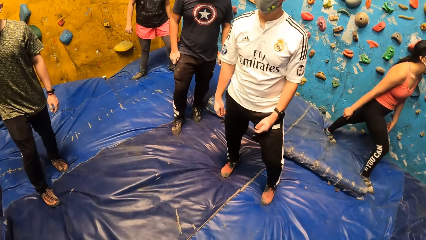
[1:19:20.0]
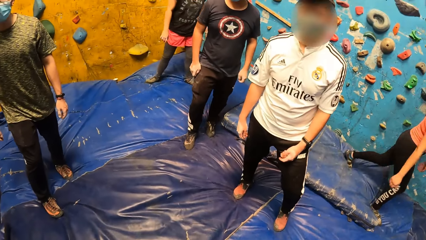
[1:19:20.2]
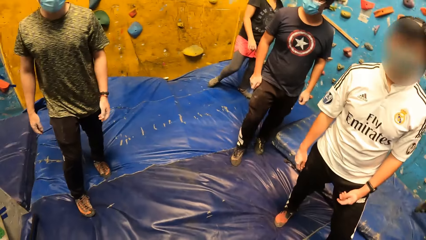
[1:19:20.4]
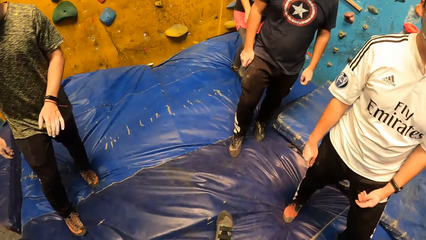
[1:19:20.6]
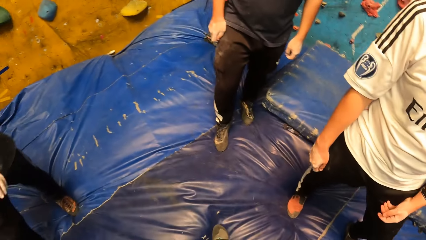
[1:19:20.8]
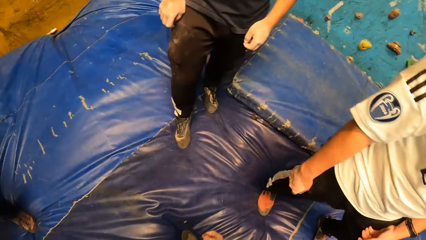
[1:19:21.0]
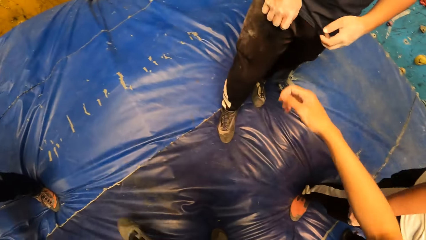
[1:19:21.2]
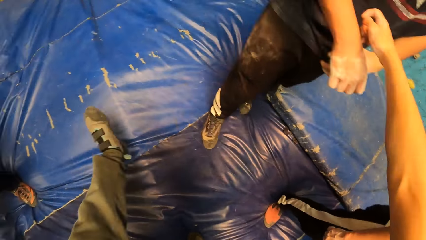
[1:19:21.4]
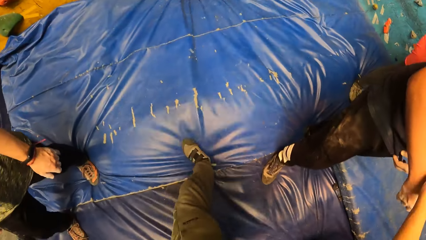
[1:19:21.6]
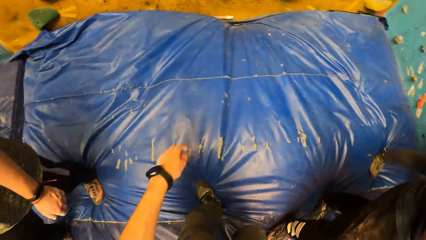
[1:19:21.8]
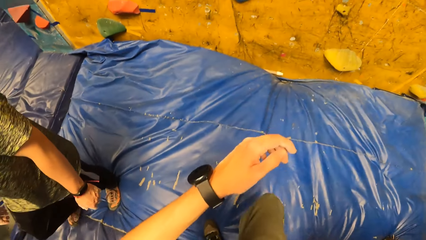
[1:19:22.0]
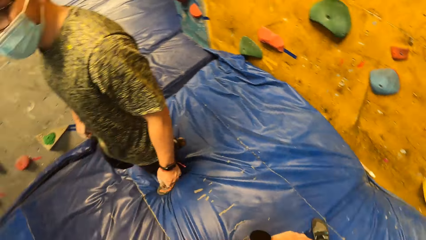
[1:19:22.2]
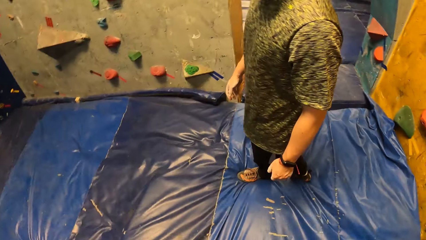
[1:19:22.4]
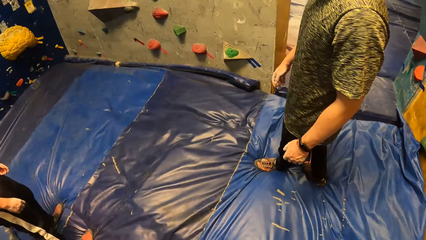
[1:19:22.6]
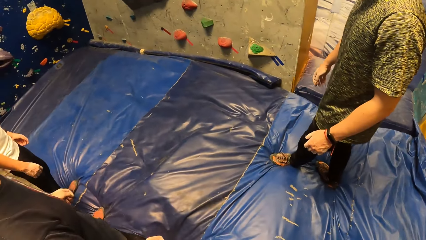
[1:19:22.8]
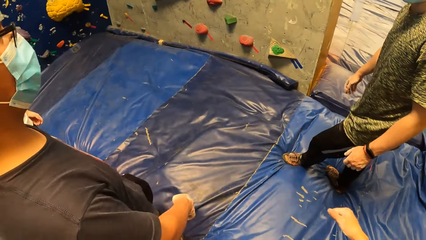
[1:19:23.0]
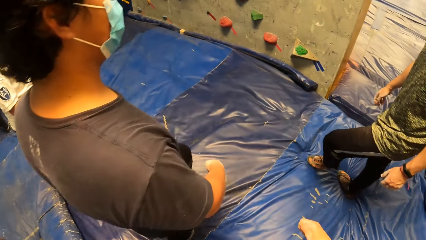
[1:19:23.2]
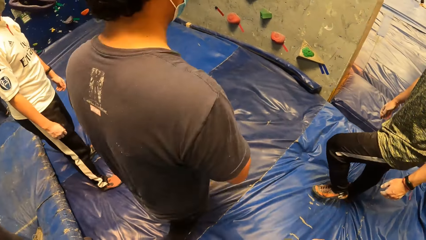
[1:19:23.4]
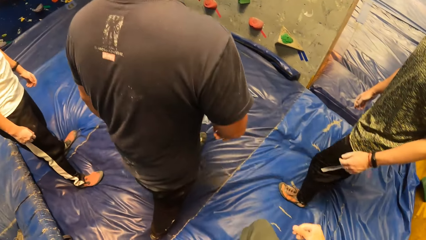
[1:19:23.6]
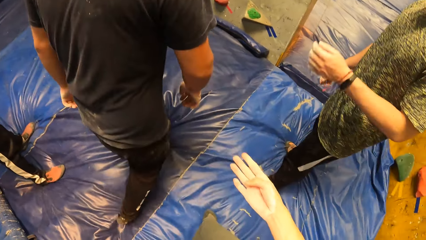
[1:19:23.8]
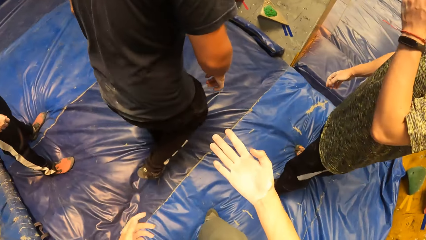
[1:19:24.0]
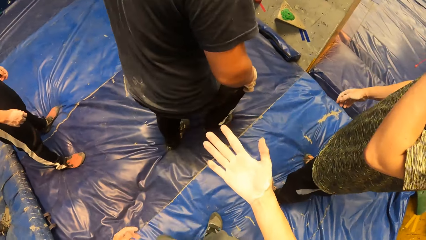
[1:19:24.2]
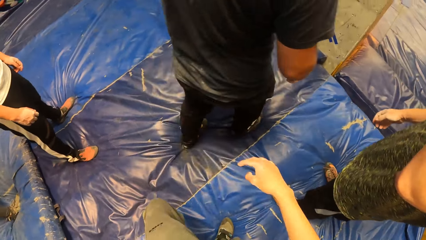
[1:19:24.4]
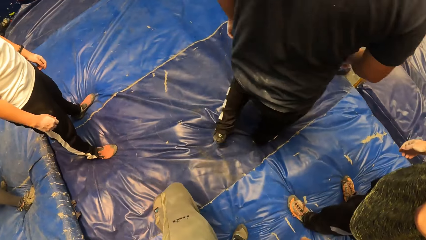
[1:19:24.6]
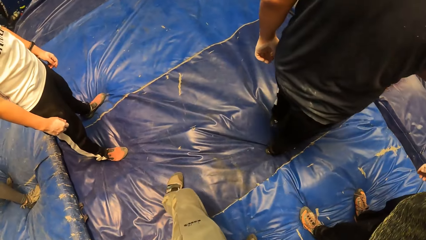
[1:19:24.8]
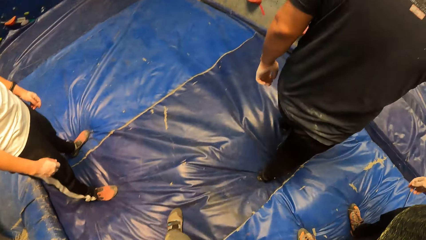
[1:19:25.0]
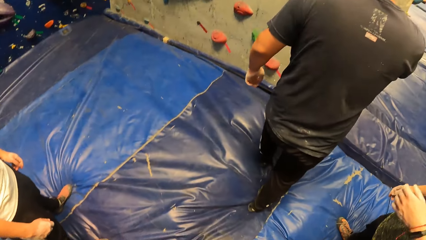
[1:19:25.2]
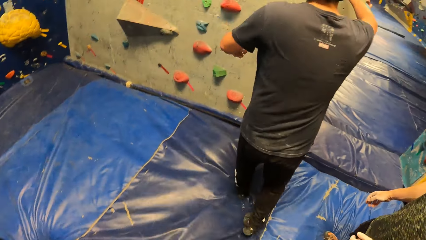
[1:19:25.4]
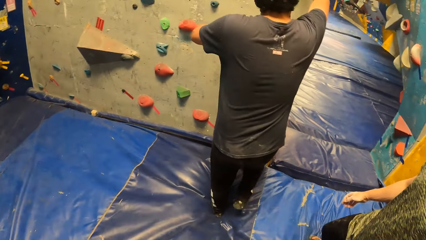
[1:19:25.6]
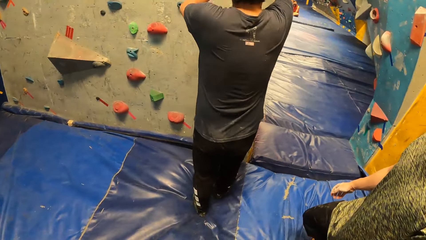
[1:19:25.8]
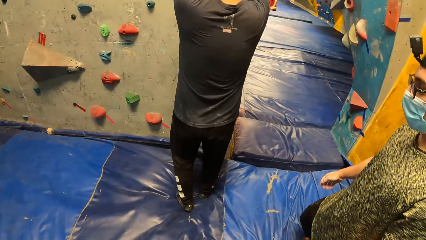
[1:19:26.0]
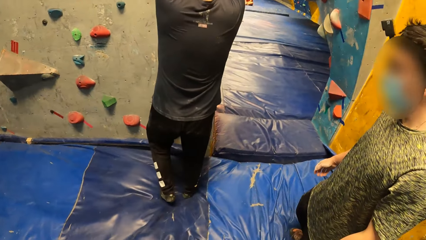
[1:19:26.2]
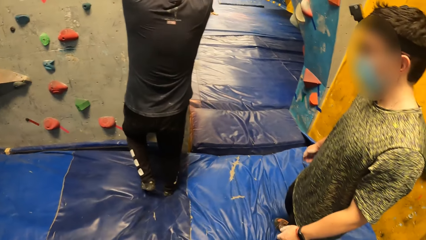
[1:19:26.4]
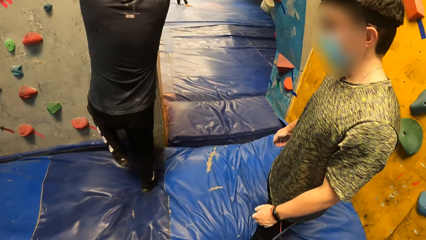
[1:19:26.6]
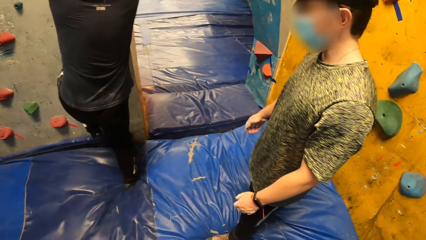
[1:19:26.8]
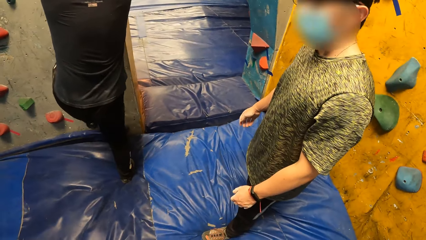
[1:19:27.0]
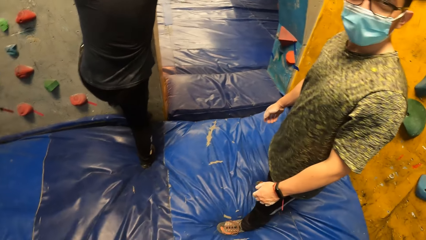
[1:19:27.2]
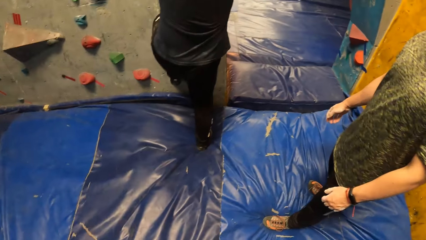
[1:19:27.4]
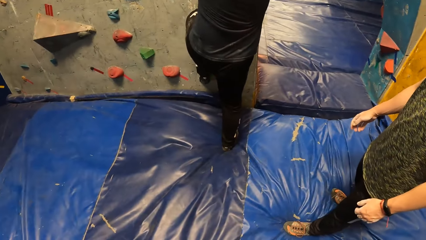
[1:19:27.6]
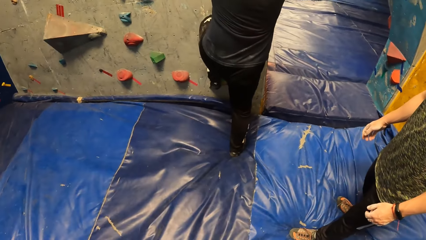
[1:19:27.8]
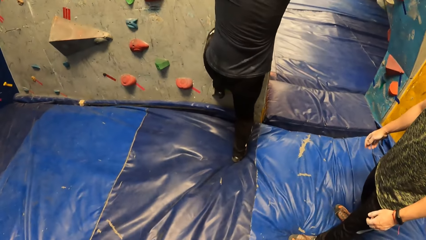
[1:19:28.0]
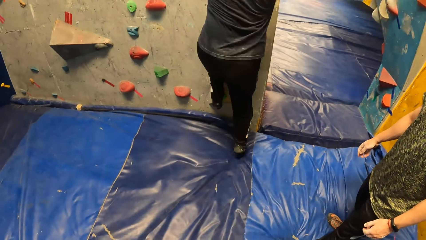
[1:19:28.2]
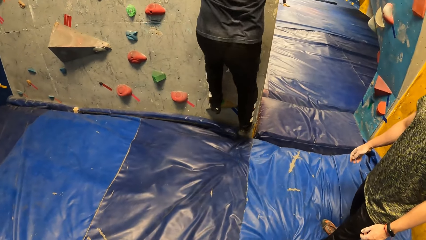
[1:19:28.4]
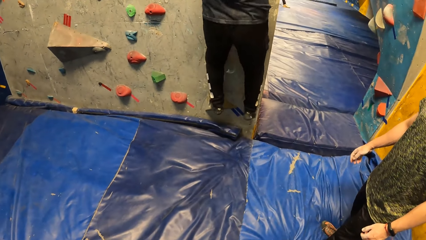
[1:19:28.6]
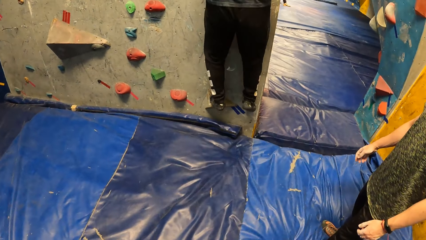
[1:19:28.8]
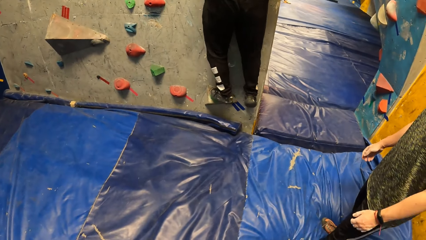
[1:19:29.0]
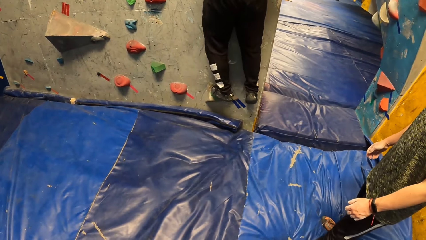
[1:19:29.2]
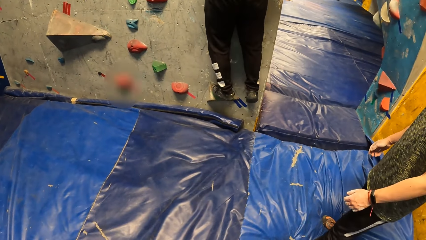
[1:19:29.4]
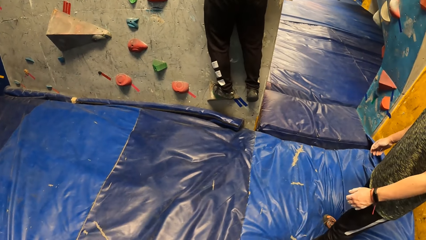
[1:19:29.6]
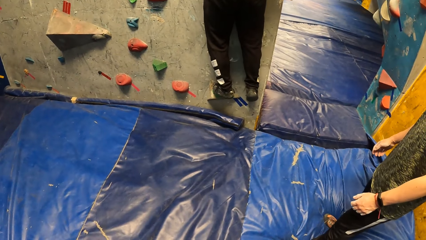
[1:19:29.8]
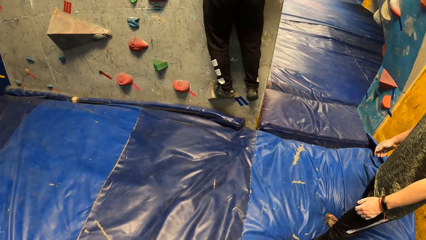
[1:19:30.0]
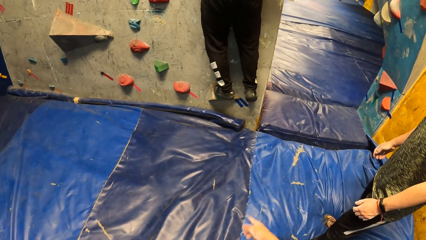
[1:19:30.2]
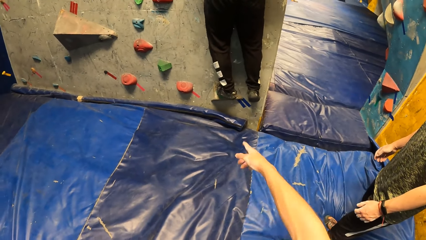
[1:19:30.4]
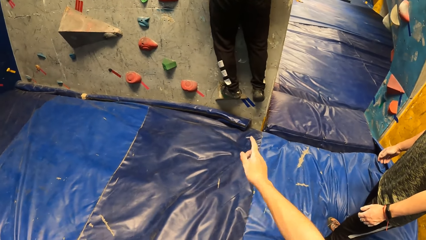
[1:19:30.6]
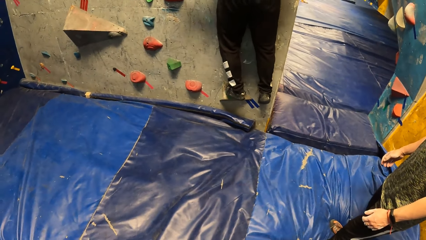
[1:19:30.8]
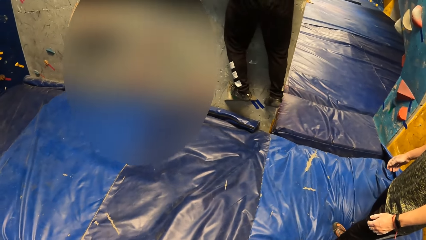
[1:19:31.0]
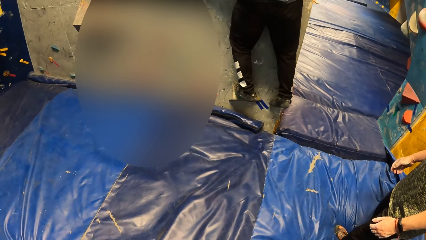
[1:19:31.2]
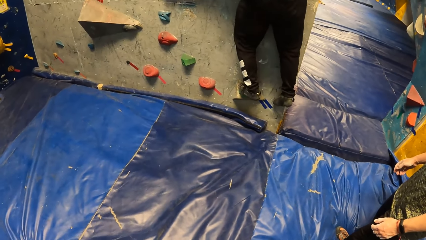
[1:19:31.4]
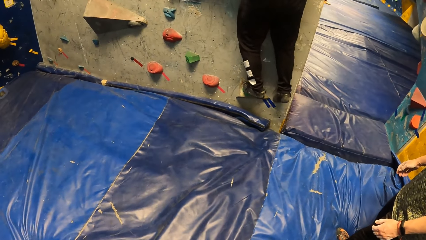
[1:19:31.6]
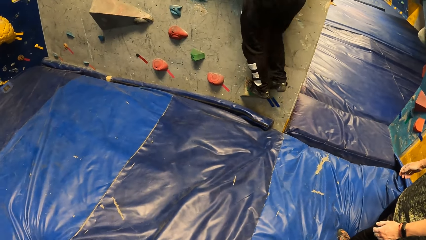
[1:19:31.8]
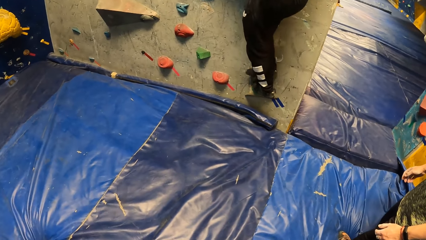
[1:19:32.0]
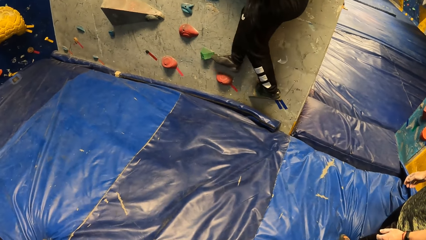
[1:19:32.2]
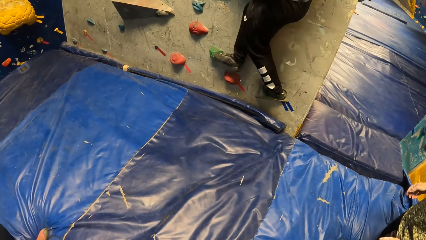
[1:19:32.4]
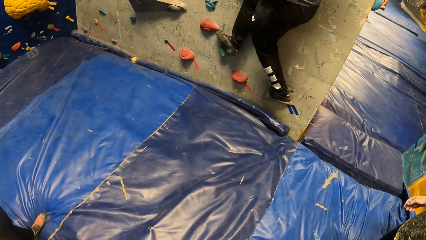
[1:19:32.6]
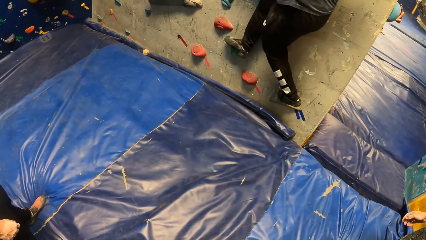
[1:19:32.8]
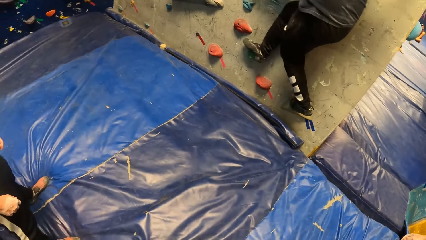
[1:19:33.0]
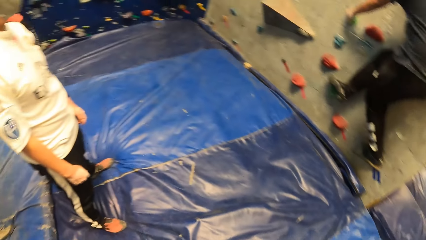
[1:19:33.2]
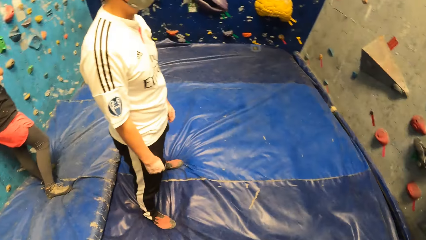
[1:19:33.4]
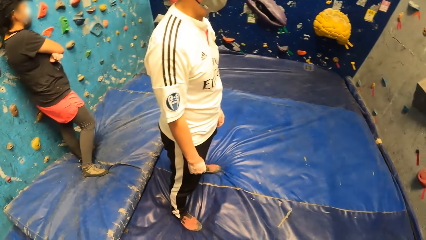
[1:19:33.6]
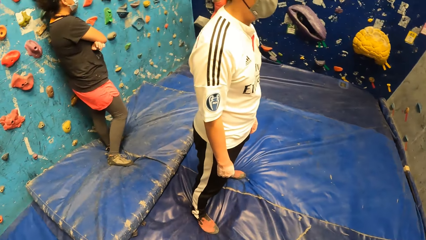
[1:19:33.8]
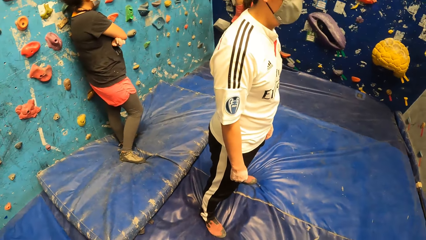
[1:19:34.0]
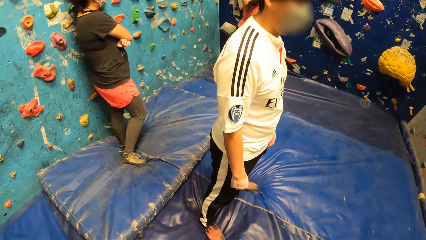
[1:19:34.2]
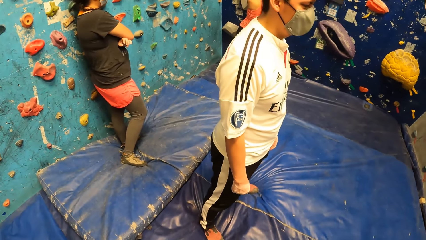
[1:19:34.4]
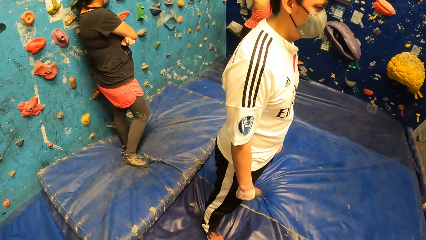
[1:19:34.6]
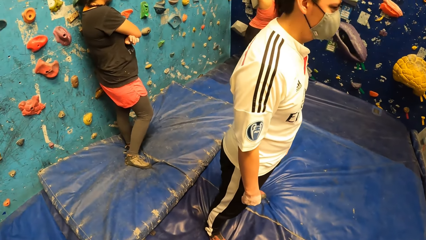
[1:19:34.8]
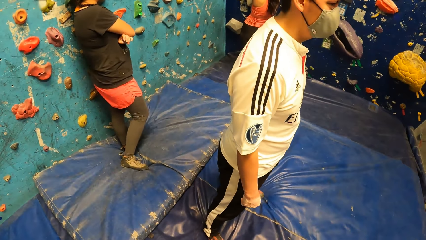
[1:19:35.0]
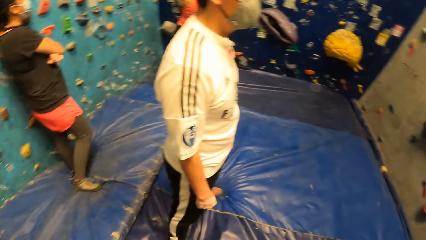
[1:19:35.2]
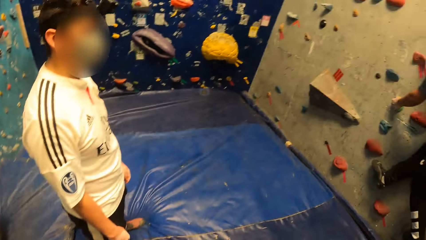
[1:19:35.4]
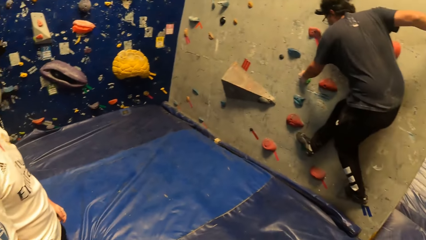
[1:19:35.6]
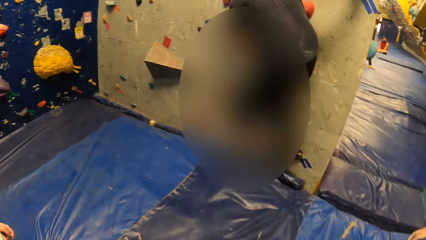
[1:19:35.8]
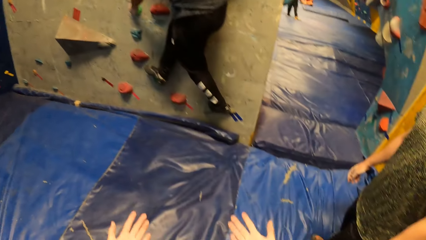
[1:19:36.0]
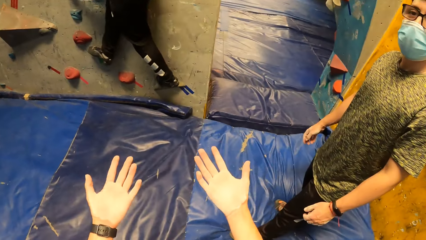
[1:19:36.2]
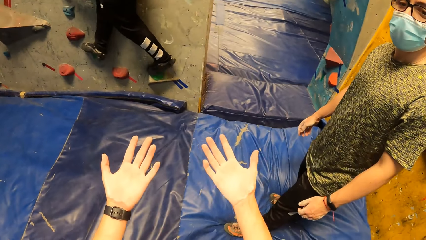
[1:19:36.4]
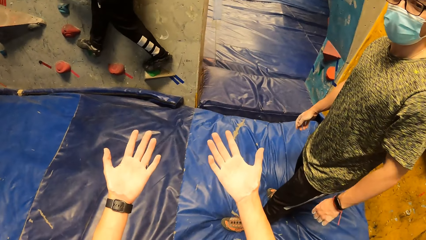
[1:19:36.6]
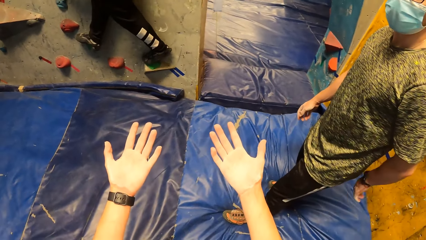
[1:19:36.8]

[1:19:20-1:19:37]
A man walks towards the wall. The man climbs the bouldering wall.
